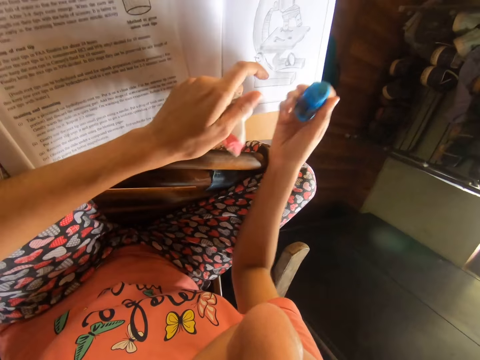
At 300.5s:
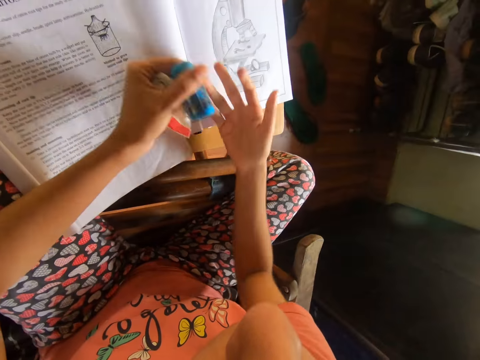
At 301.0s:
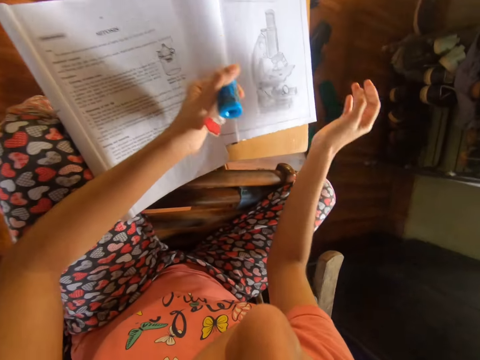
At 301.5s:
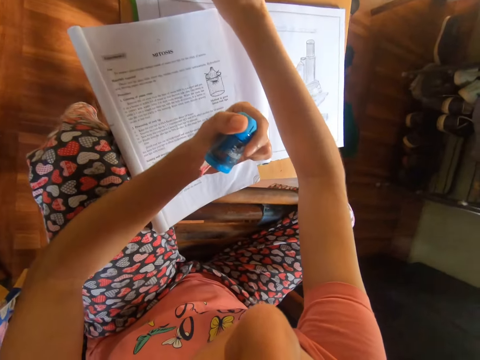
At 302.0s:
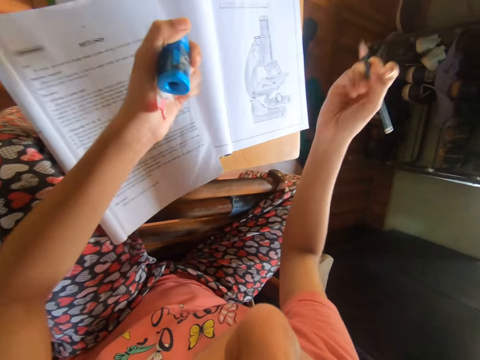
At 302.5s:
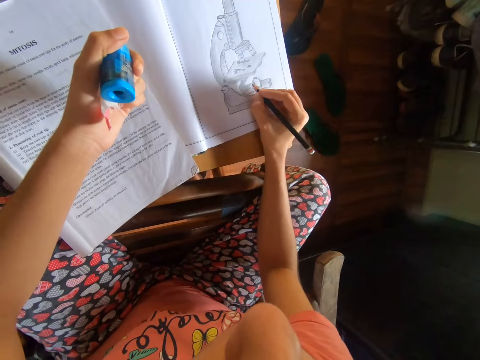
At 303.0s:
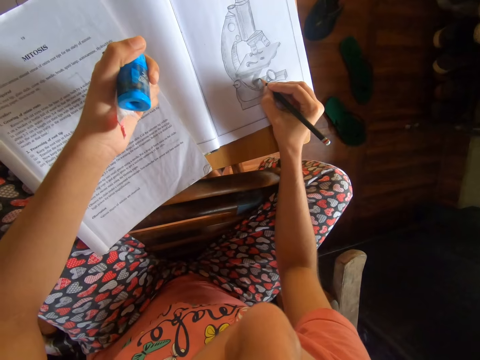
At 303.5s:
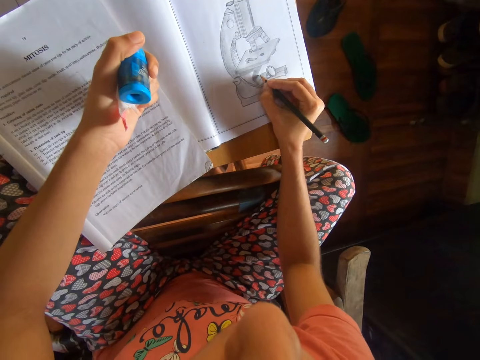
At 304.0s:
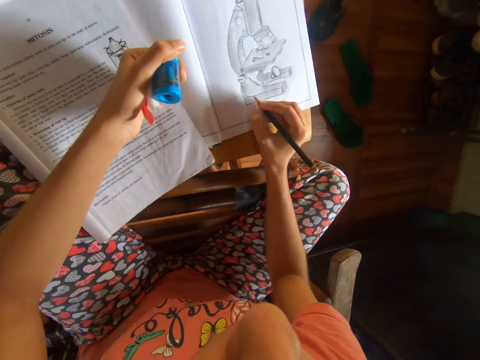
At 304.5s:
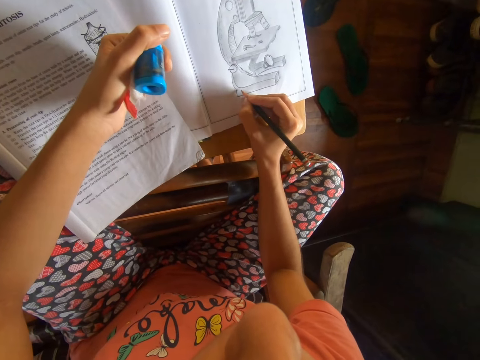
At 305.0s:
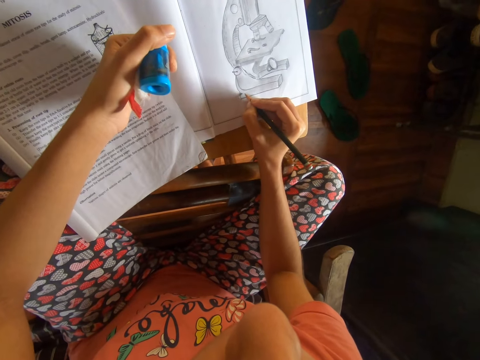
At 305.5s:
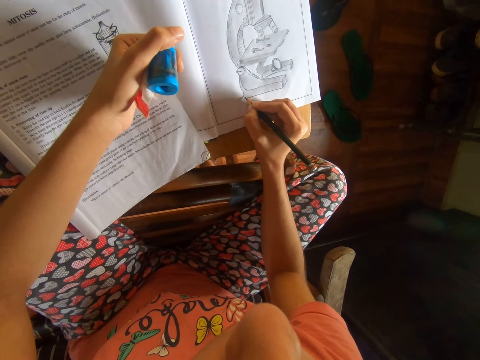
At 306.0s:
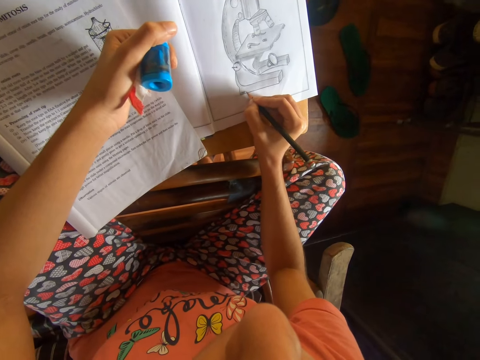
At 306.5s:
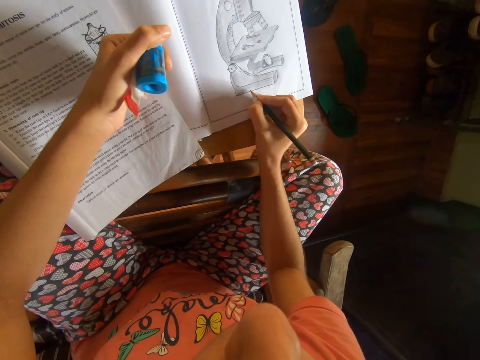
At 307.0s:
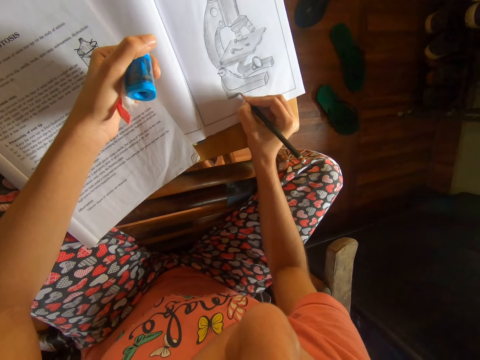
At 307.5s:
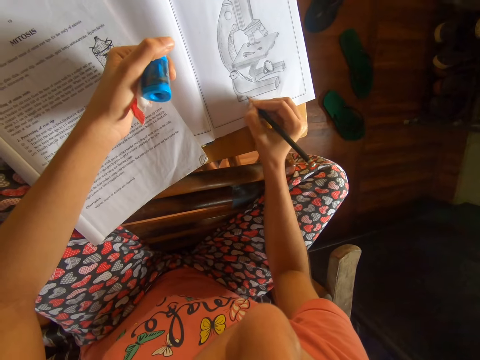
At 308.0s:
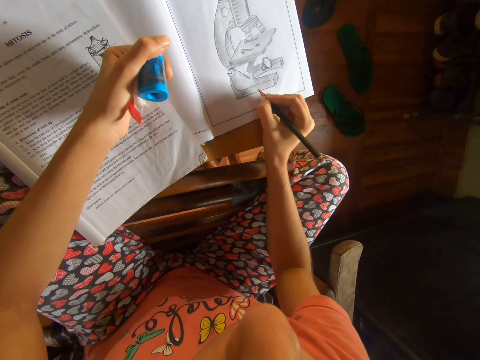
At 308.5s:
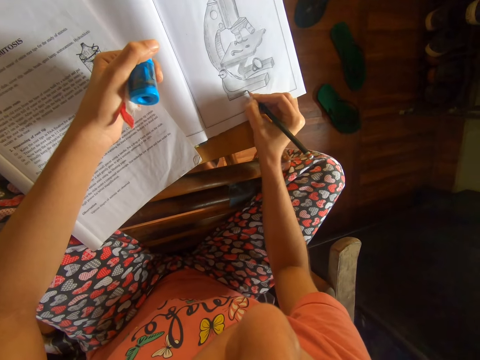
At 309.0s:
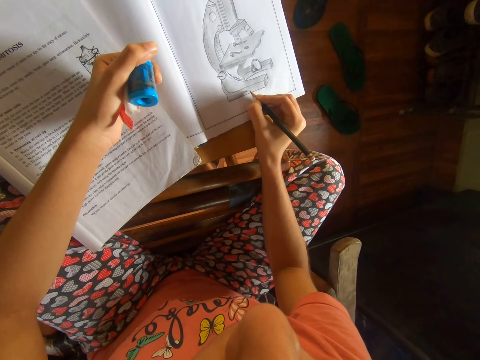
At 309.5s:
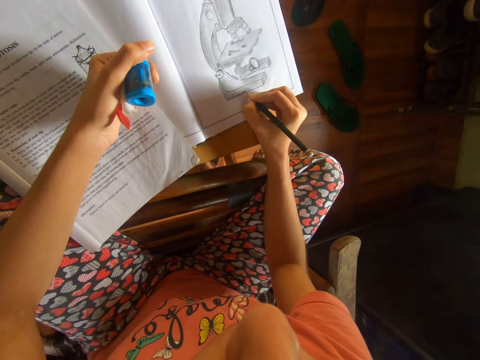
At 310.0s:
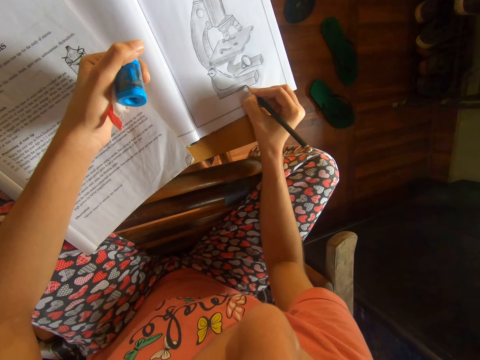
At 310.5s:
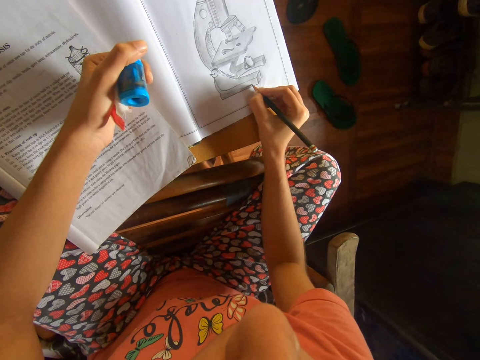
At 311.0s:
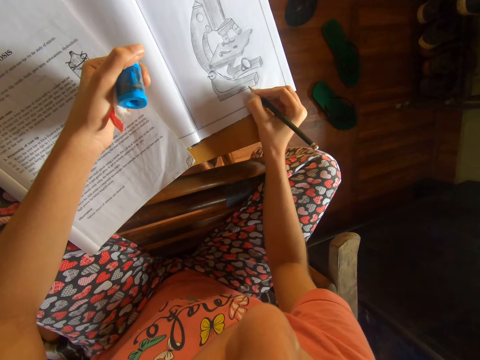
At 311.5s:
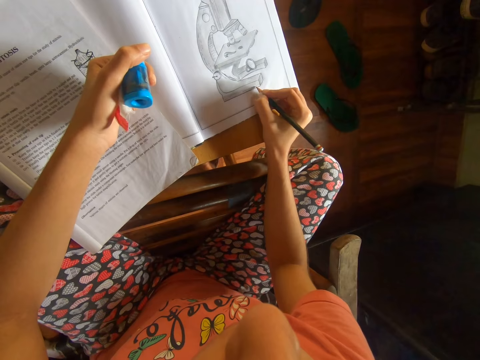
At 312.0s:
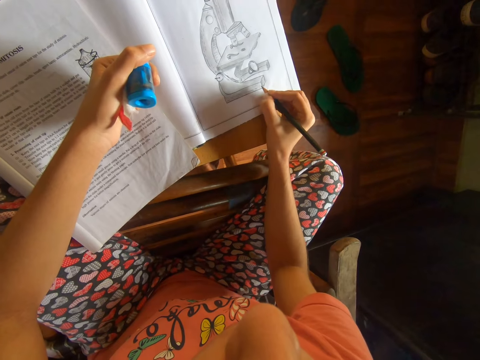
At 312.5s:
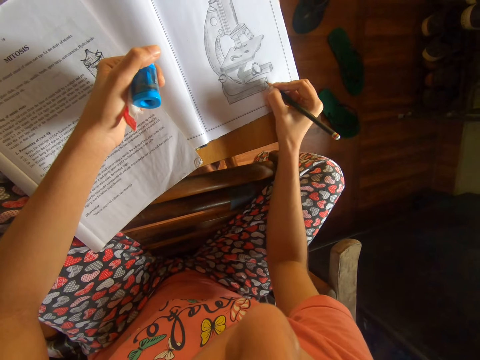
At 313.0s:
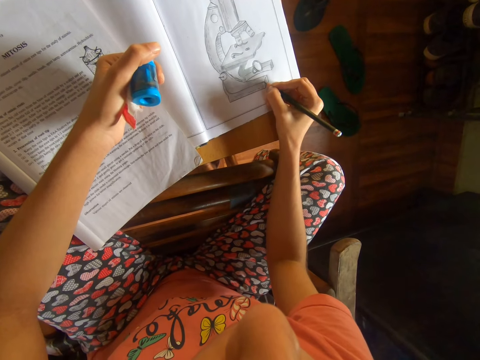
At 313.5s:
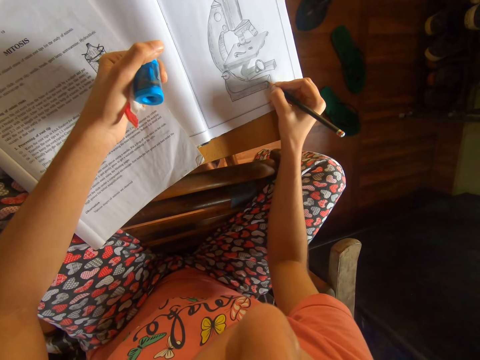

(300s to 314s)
The camera wearer lifts the rubber. She passes the eraser and sharpener combo from her right hand to her left hand. She dusts off eraser strips from the book with her right hand. She moves the right hand. She picks up a pencil from the table with her right hand. She moves the pencil and draws on the drawing book with the pencil. She writes on the book with the pencil in her right hand.

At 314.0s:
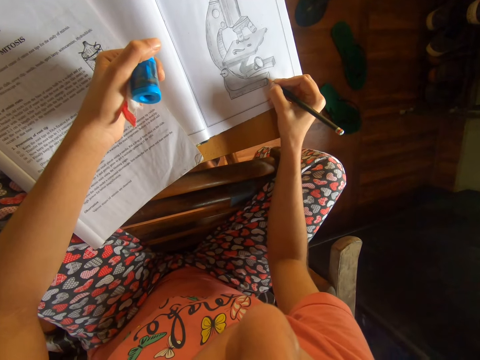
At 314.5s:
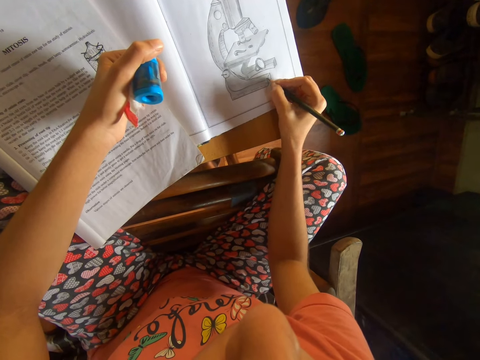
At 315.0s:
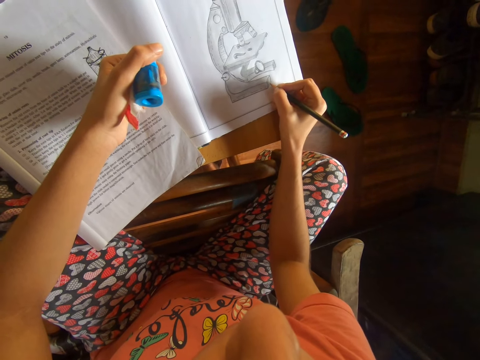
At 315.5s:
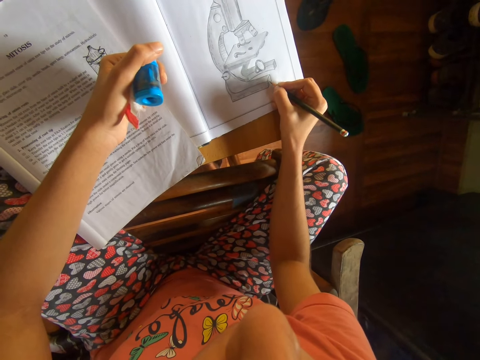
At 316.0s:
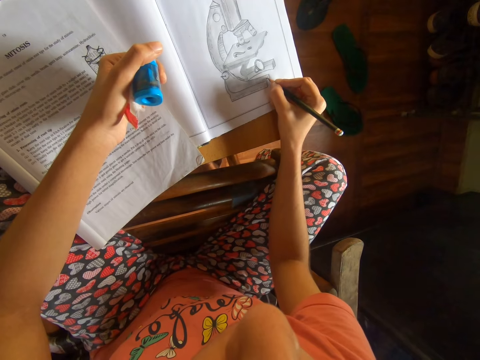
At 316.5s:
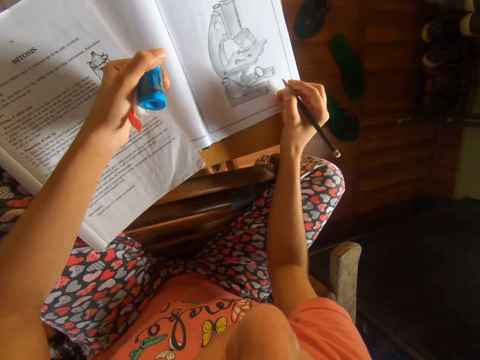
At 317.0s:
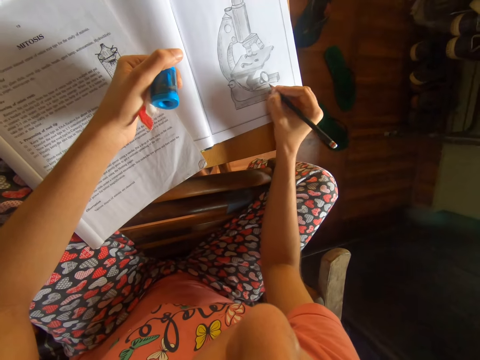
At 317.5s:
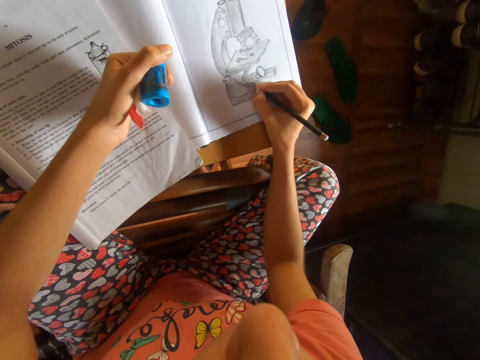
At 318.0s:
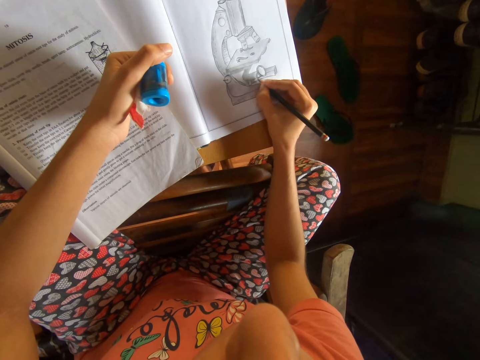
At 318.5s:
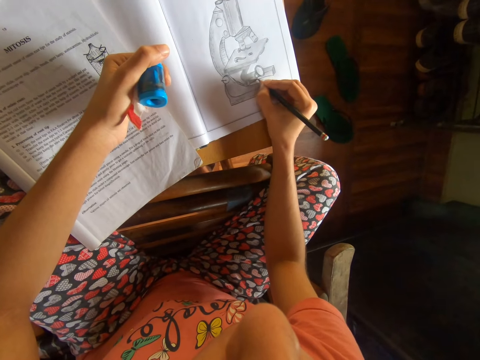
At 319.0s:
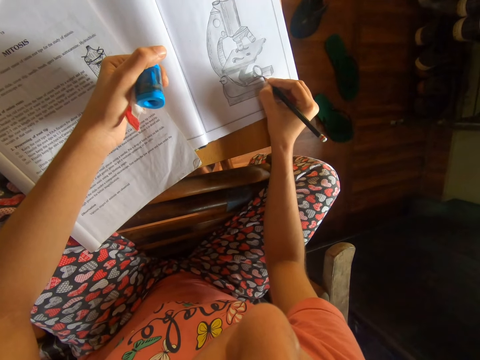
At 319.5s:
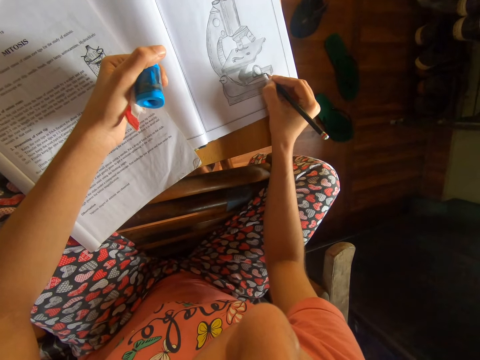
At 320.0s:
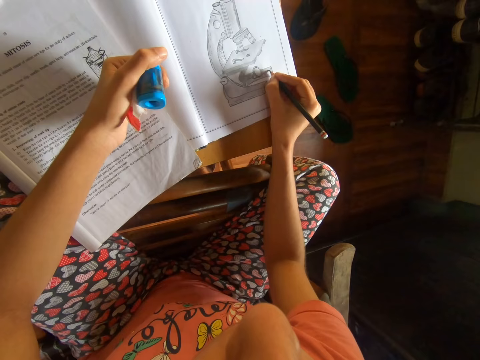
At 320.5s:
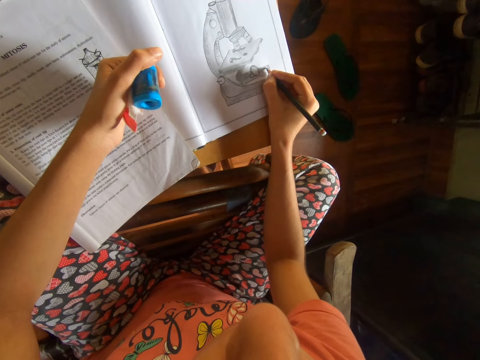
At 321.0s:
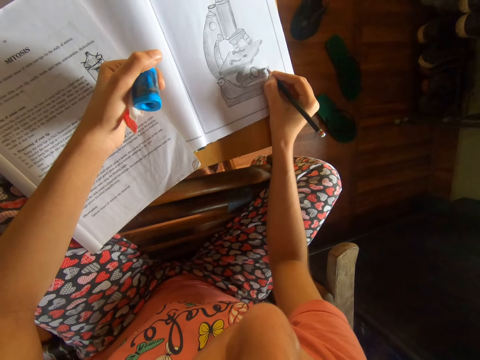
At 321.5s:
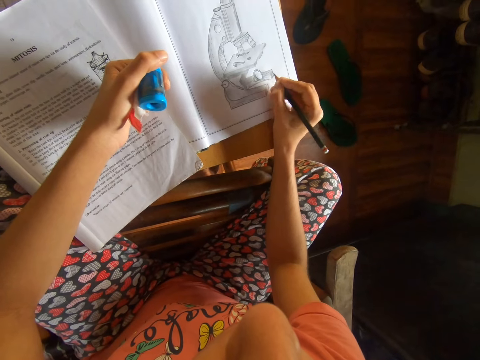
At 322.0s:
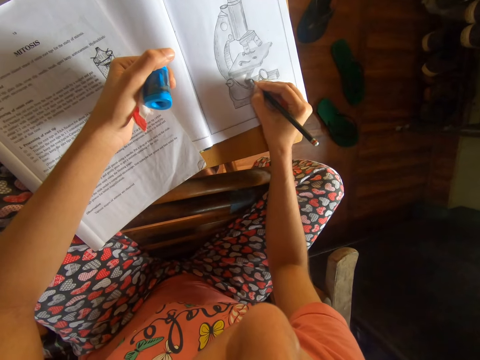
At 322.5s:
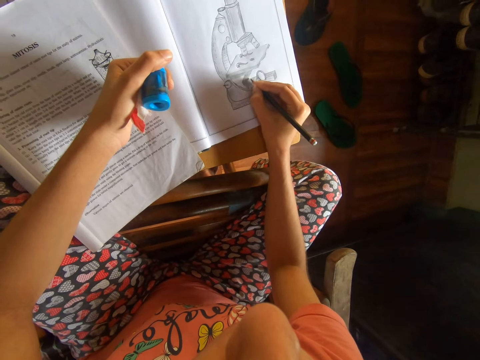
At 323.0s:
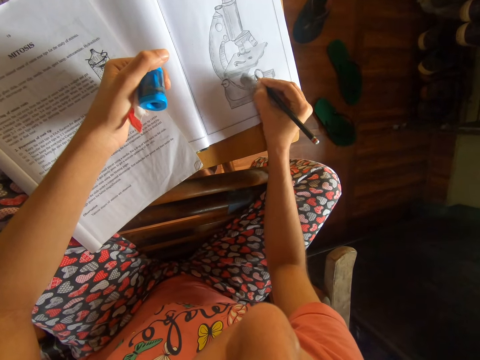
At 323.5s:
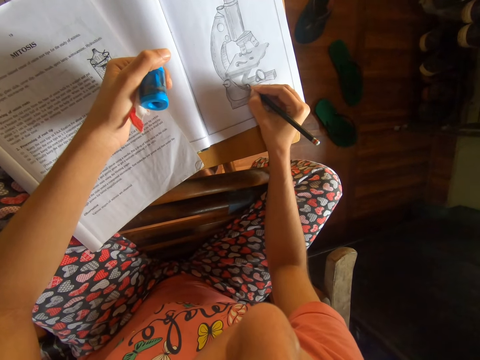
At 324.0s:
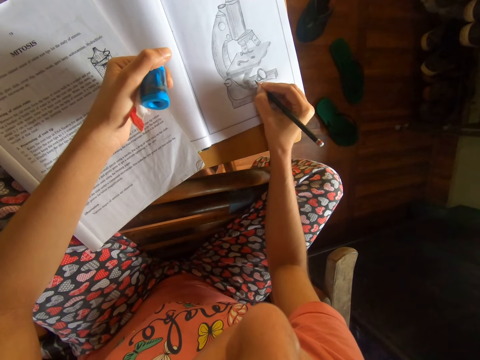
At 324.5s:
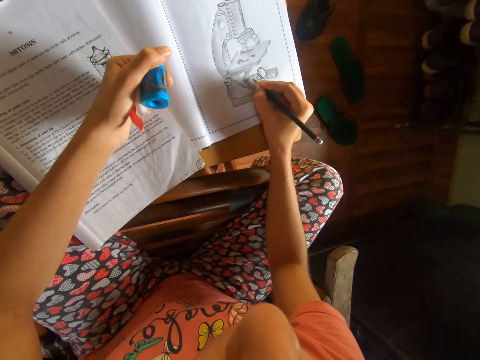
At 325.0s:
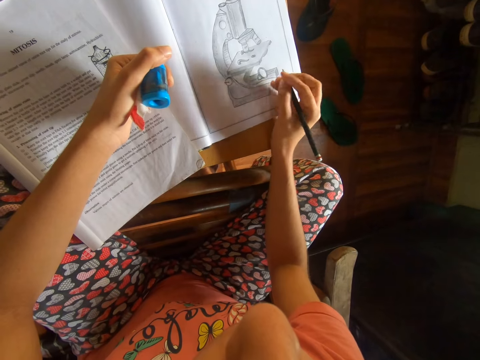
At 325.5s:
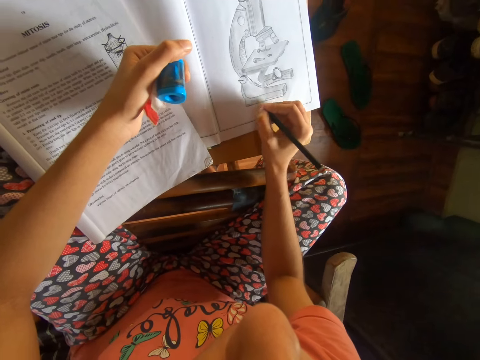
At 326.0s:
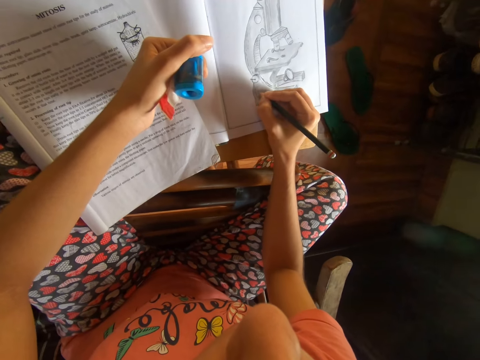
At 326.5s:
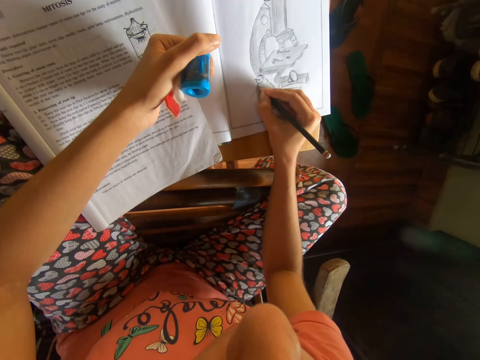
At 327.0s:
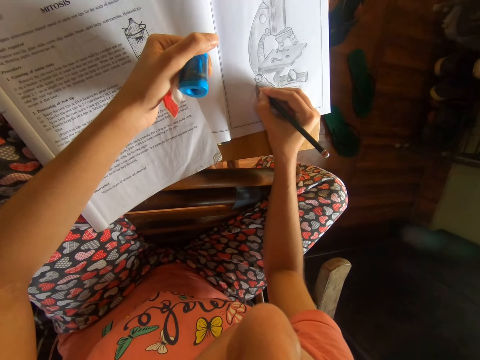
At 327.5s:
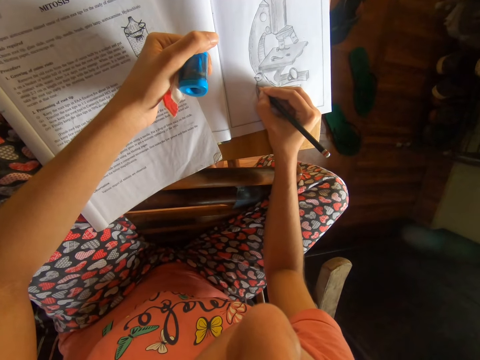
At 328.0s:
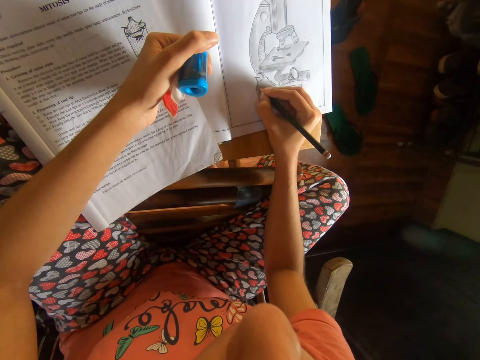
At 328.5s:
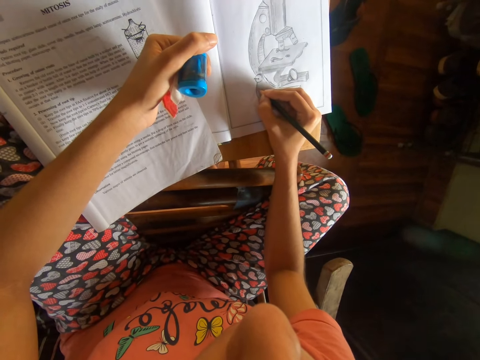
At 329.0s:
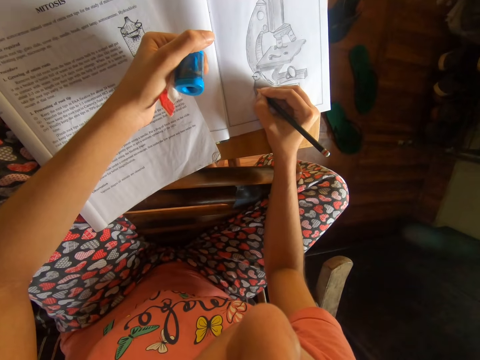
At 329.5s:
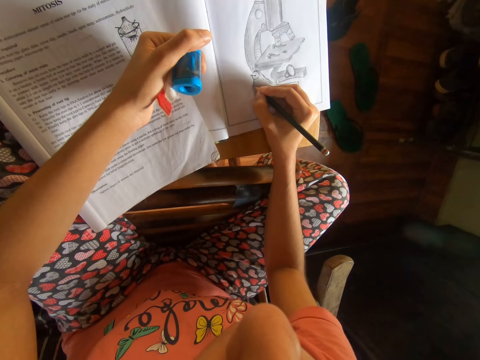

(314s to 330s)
The camera wearer moves the pencil and draws on the drawing book with a pencil. They move the pencil and draw on the drawing book with the pencil.
